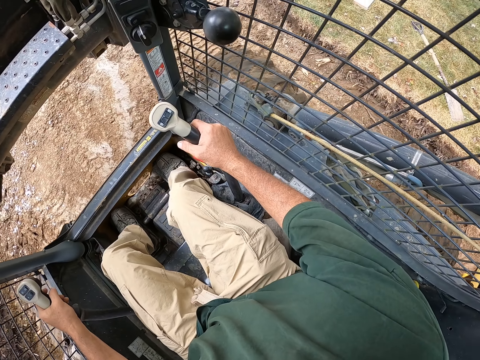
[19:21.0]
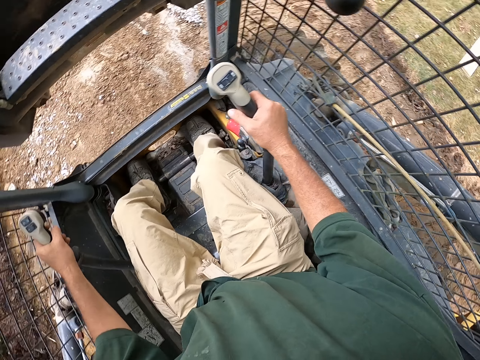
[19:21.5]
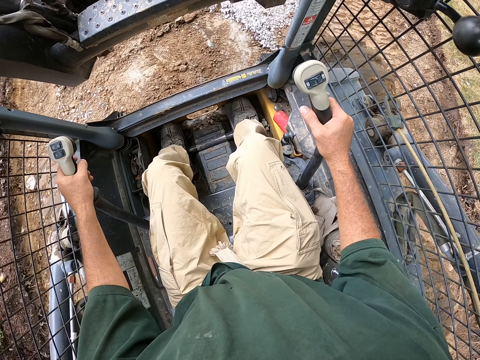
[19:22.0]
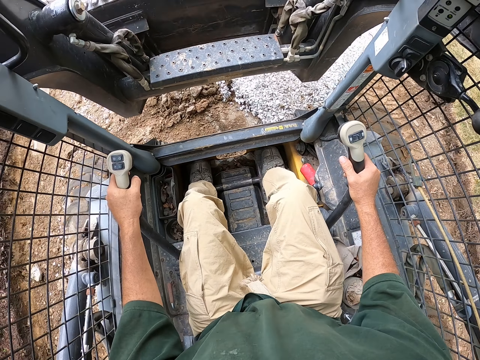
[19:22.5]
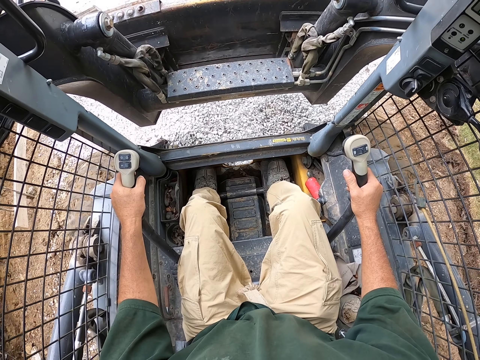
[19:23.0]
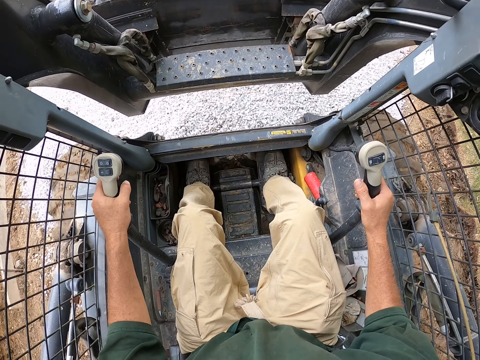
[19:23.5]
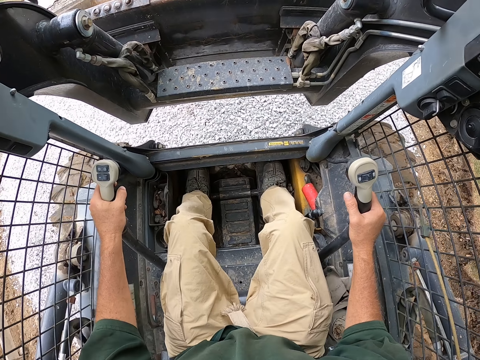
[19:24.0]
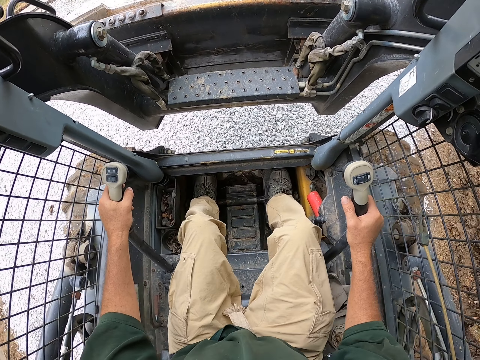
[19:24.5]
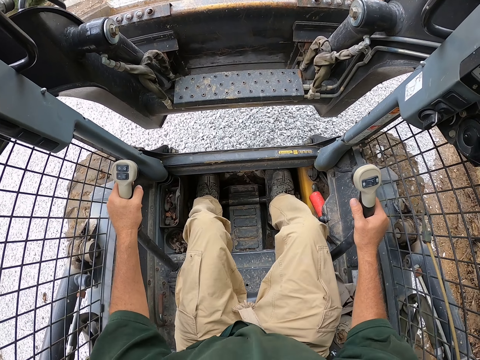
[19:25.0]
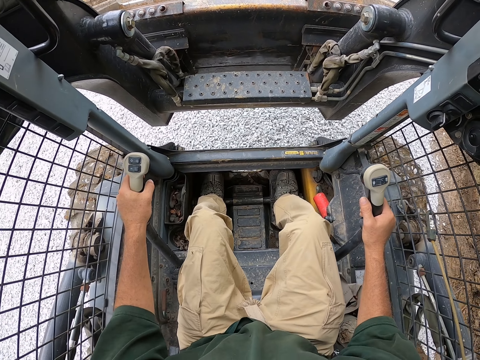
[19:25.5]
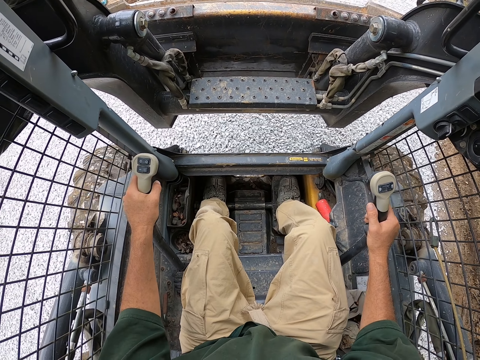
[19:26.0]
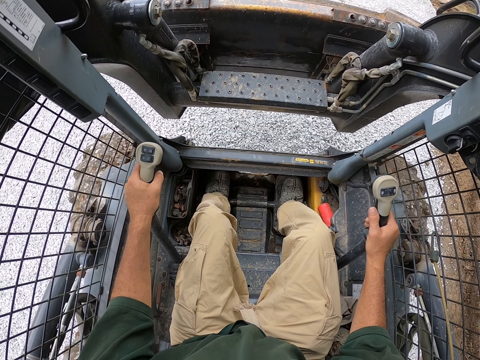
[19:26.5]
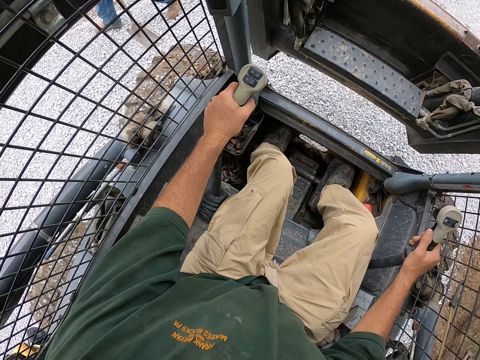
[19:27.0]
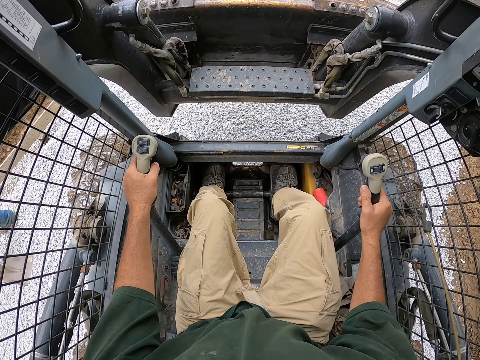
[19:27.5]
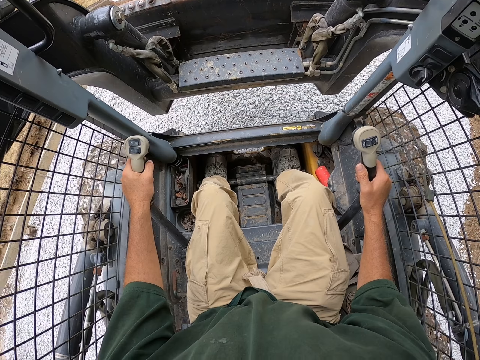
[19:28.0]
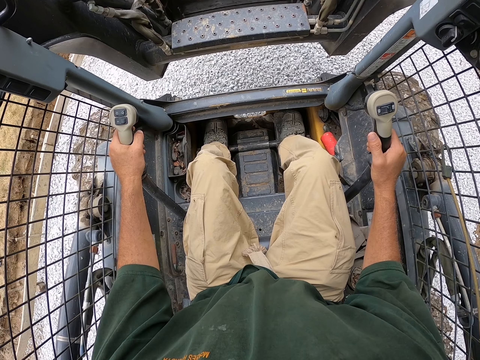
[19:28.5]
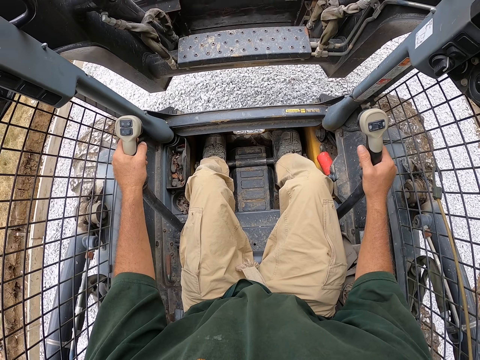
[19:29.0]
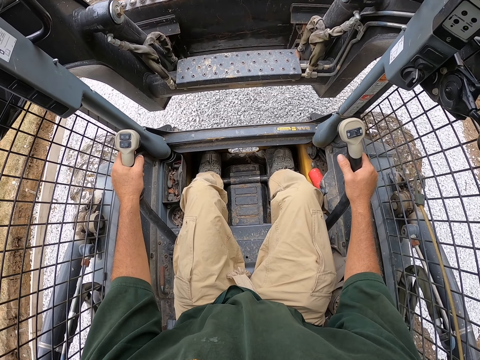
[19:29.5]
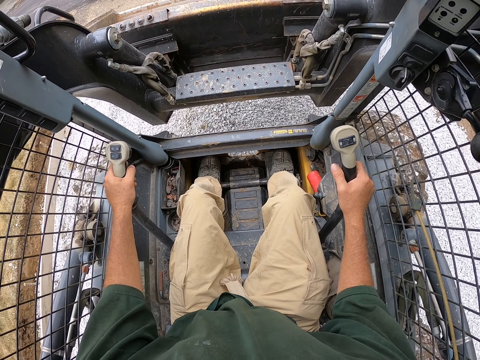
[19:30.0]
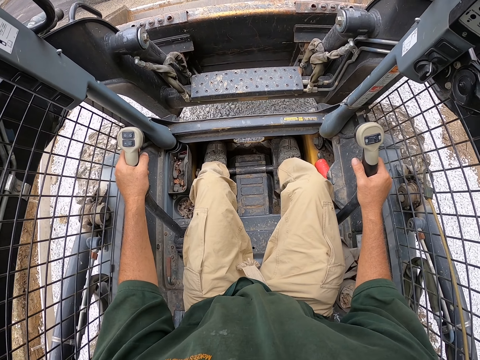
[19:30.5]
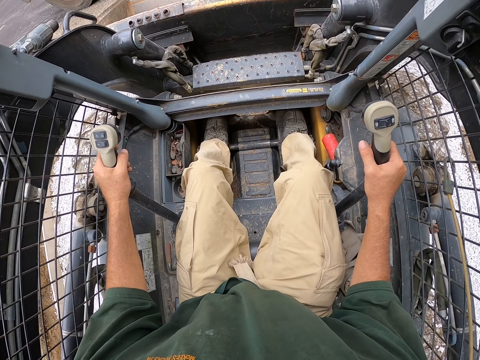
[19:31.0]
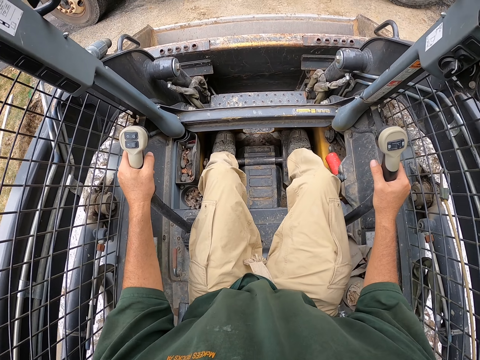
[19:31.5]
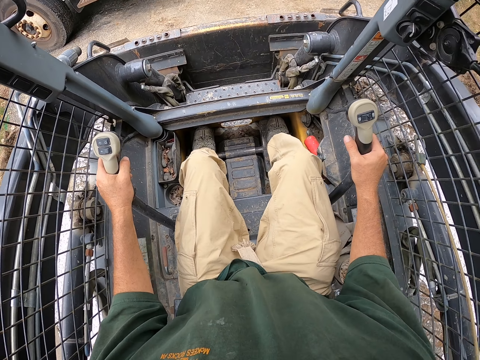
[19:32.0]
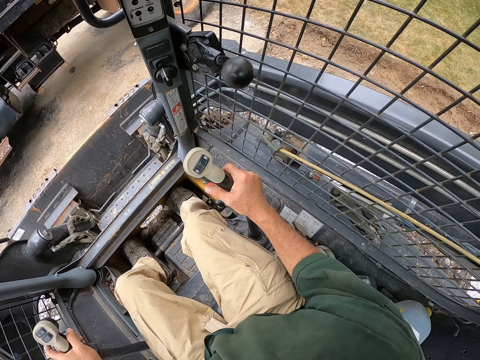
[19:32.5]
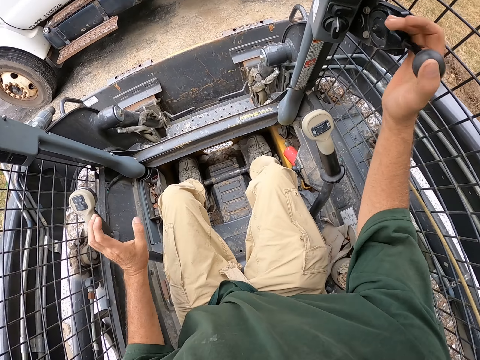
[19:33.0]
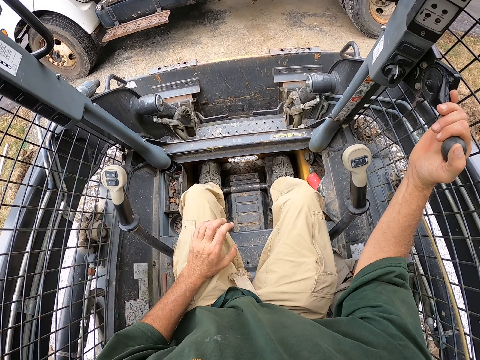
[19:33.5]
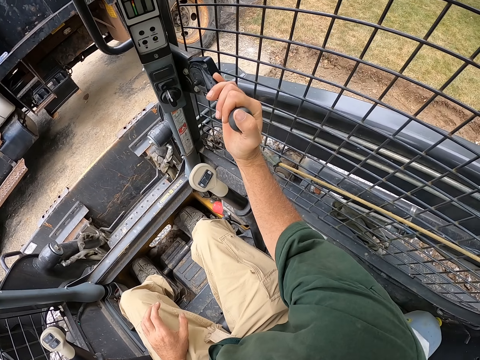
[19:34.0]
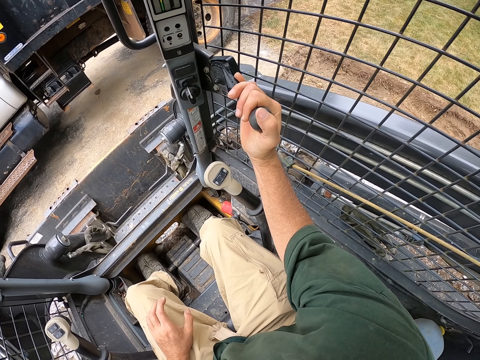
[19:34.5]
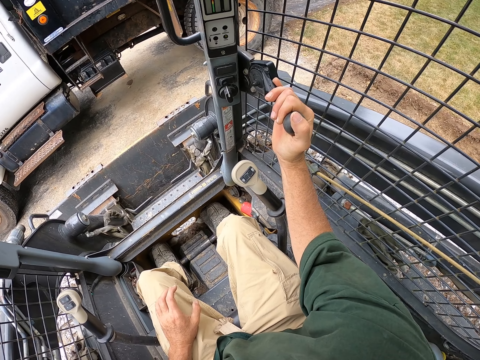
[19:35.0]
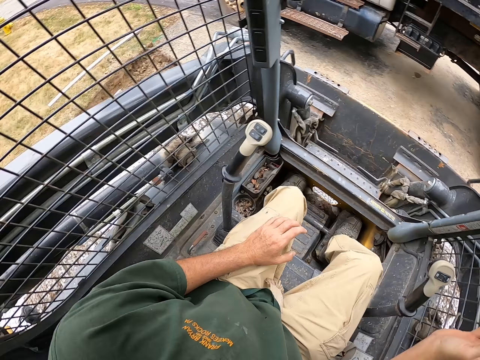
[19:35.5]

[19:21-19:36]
The camera wearer drives the backhoe. They stop the backhoe. They look around the compound. They hold something.

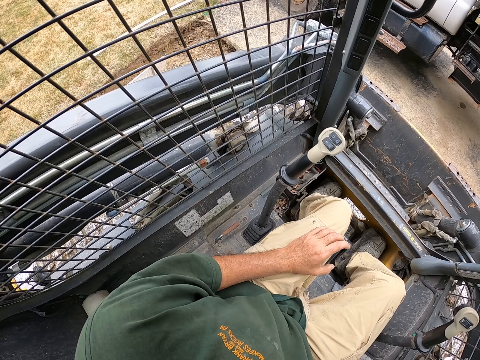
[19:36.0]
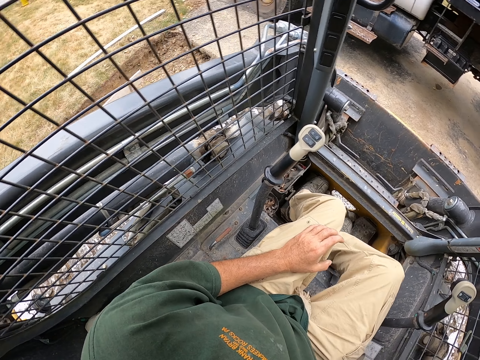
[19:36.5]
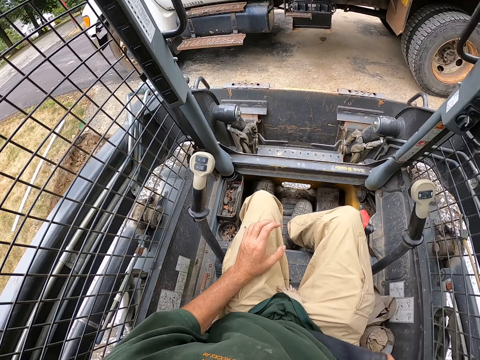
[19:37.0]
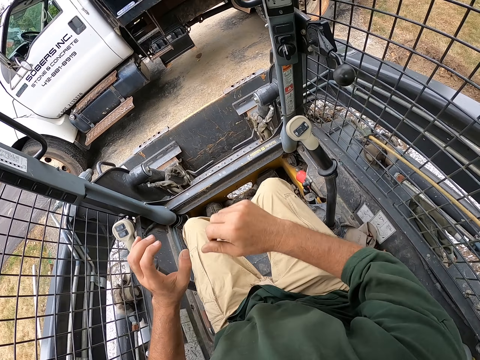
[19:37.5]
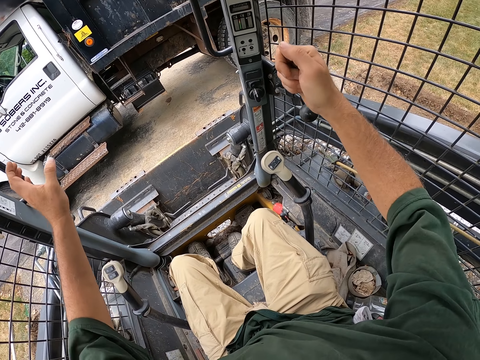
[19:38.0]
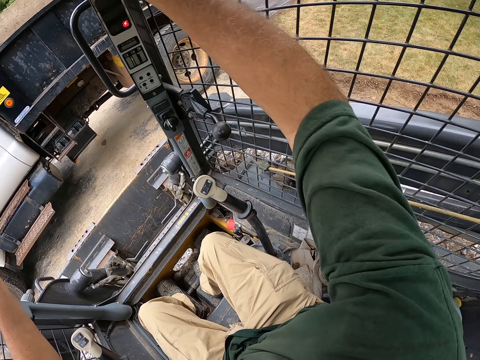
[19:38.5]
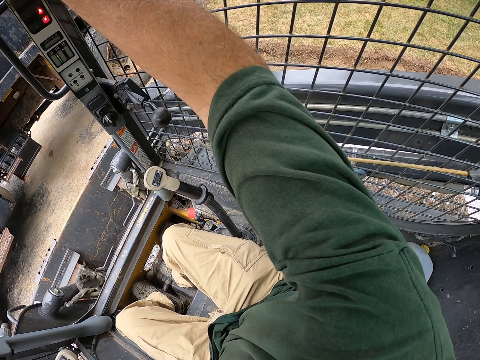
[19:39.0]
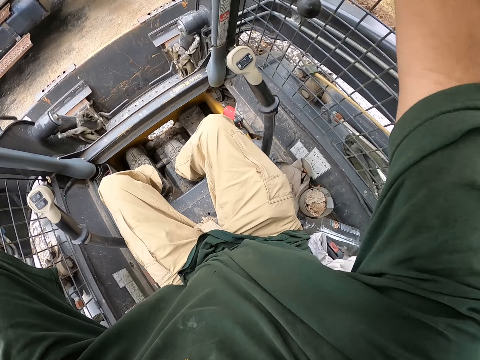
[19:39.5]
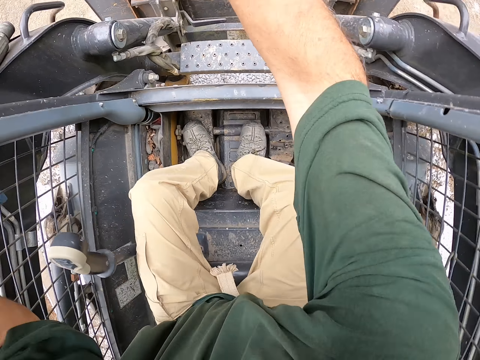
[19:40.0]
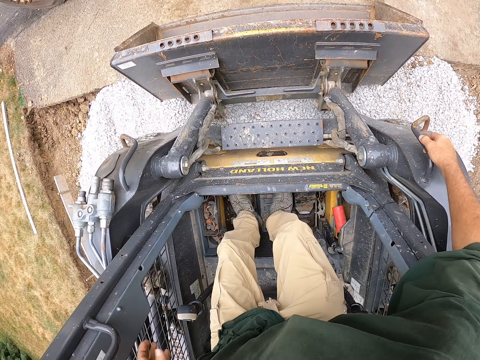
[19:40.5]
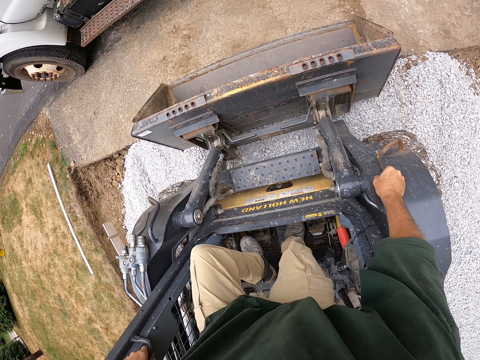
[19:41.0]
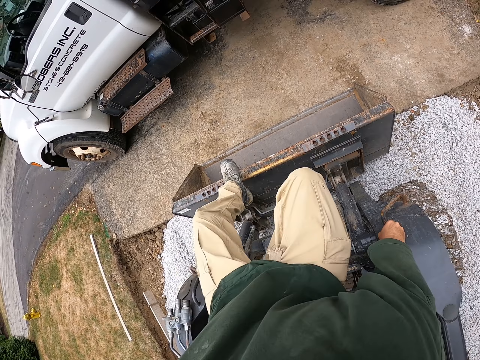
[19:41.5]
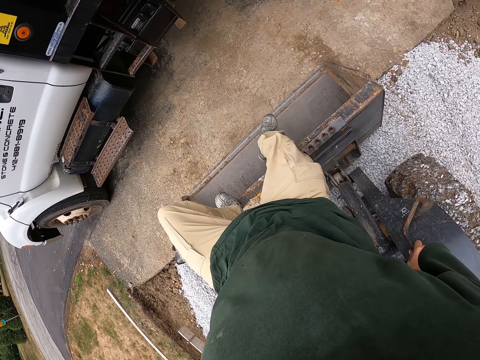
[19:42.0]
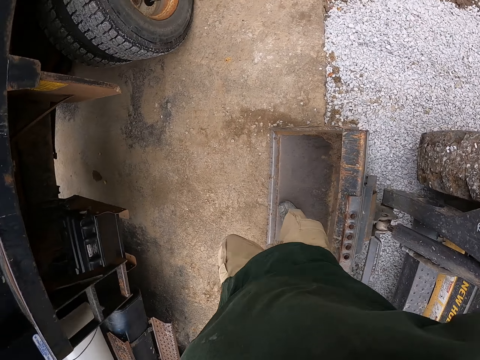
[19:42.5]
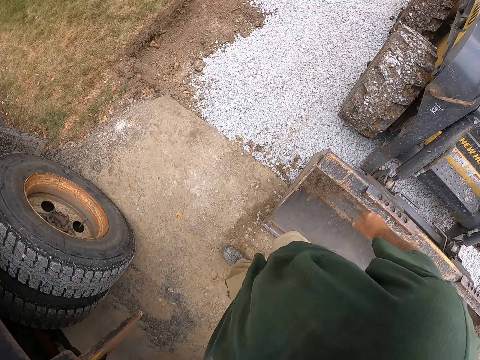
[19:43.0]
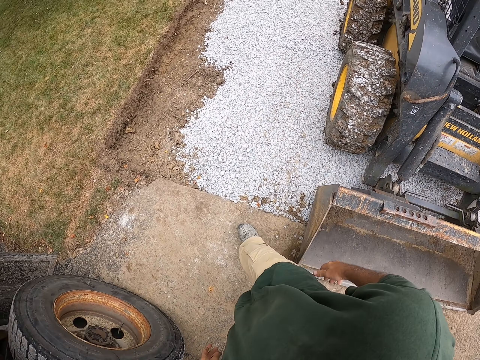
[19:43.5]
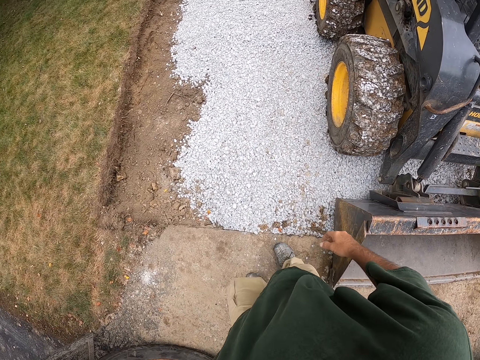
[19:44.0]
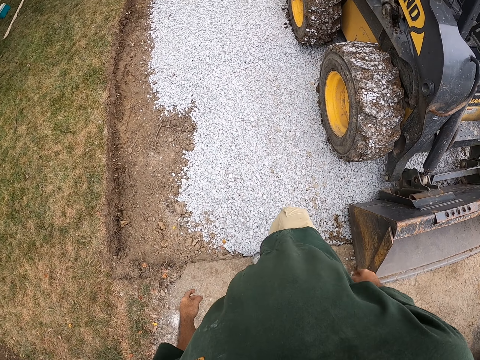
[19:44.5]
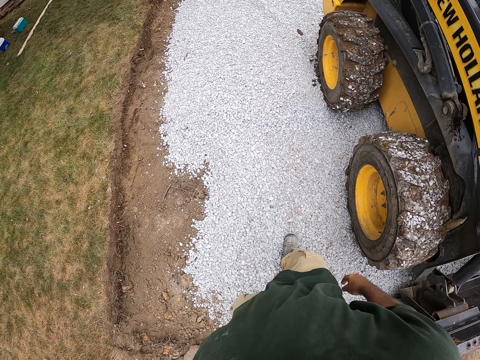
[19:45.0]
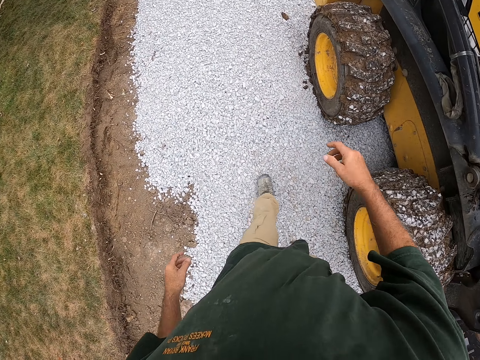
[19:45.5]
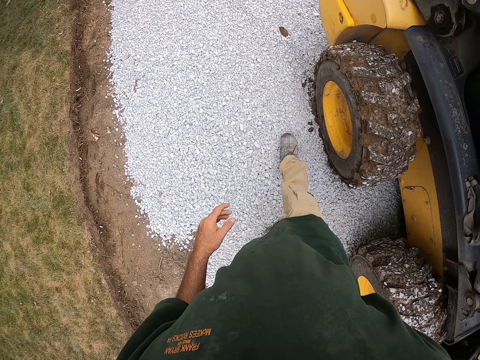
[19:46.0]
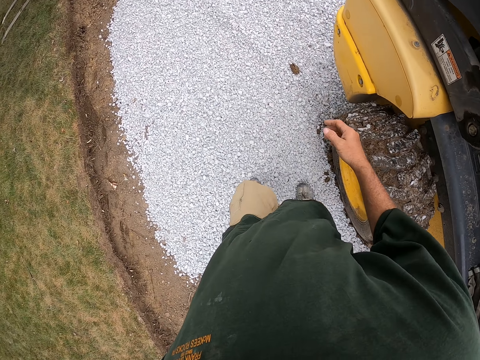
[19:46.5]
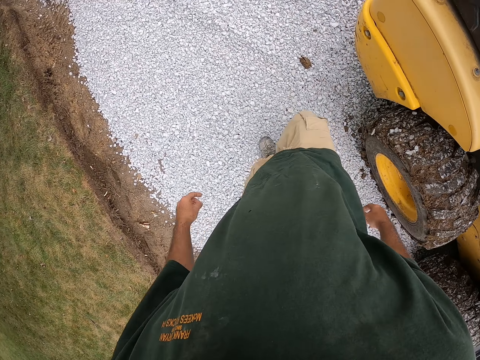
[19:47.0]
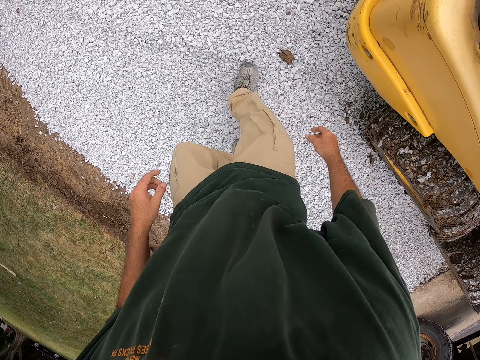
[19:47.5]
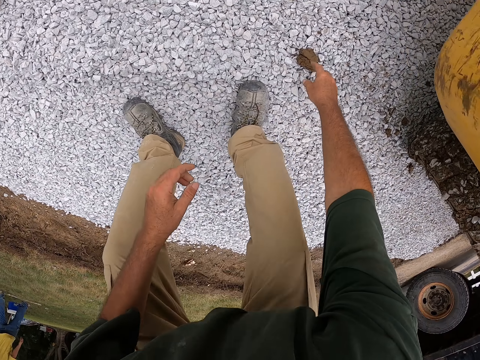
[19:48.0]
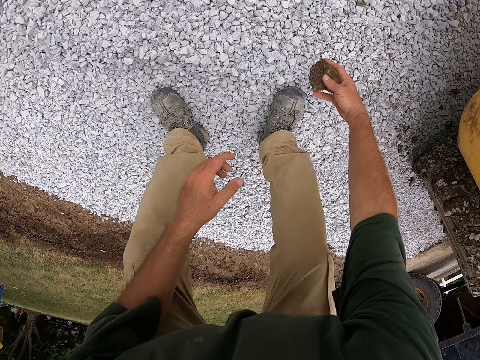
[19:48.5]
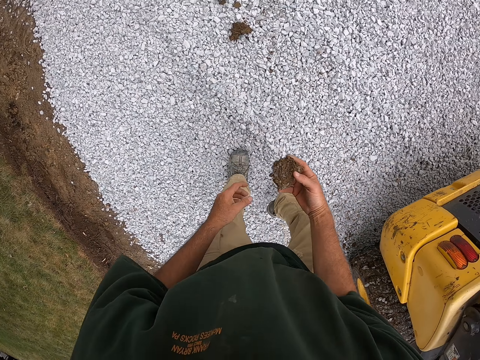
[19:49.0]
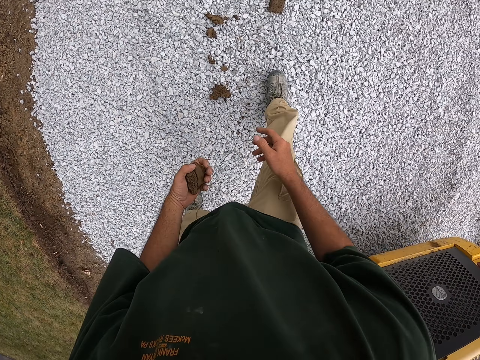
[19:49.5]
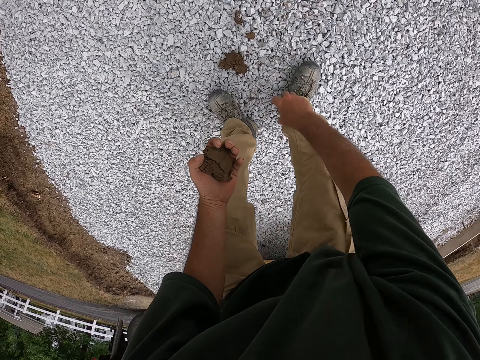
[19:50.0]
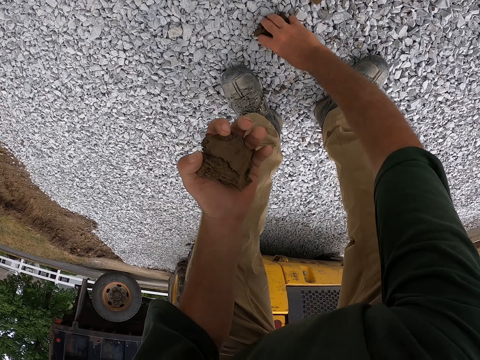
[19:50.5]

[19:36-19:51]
The camera wearer looks around the compound. He removes his safety belt. He moves something. He touches something. He rises up. He steps out of the backhoe or tractor. He walks around the compound. He walks around the tractor. He bends down. He picks up mud. He looks at the mud. He exchanges the mud on his hands. He bends down. He picks up the mud.
